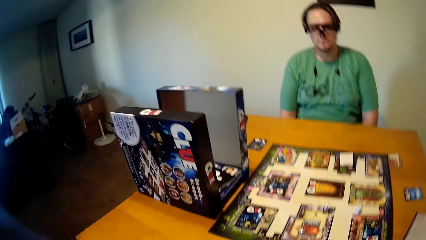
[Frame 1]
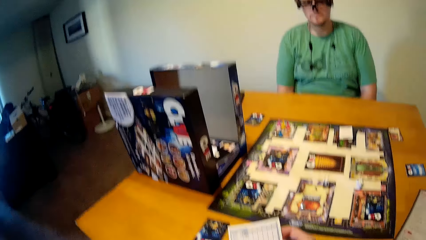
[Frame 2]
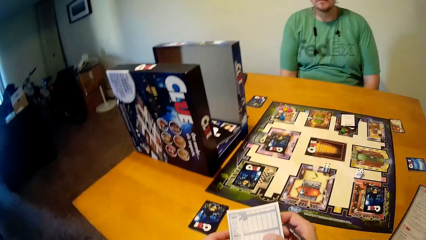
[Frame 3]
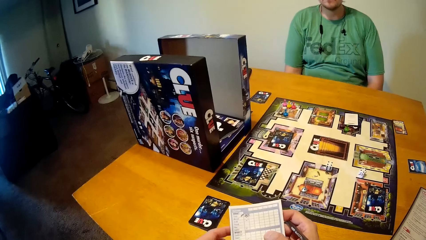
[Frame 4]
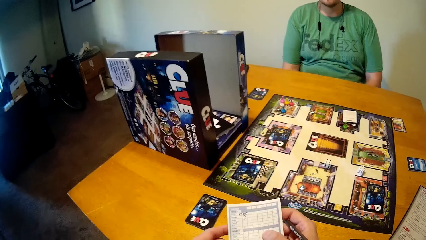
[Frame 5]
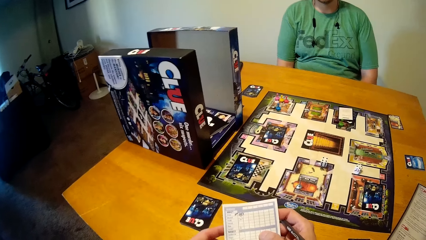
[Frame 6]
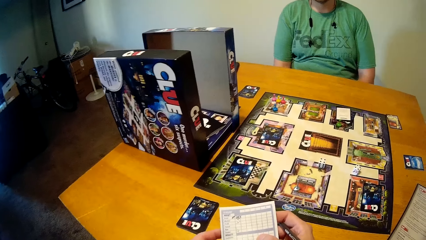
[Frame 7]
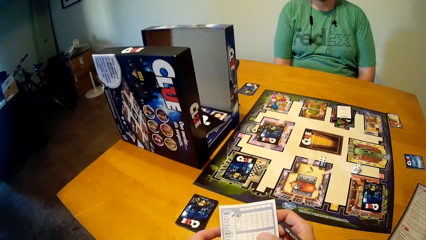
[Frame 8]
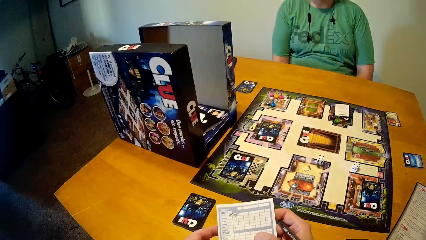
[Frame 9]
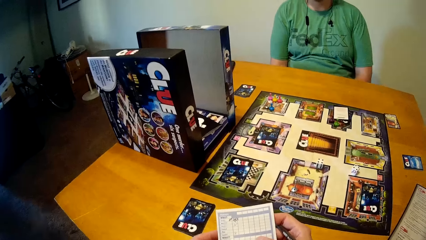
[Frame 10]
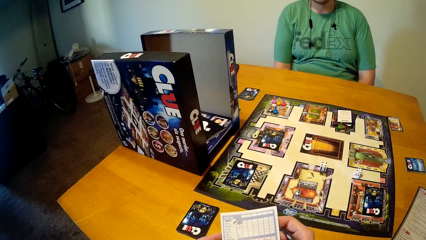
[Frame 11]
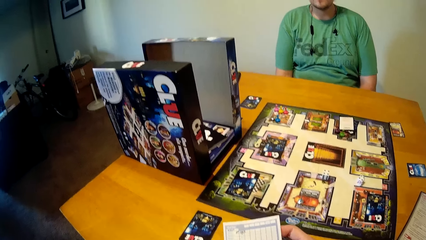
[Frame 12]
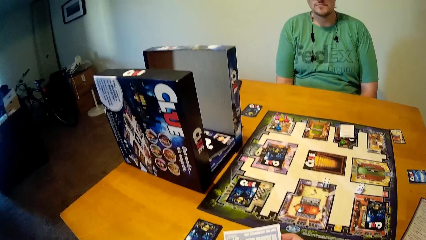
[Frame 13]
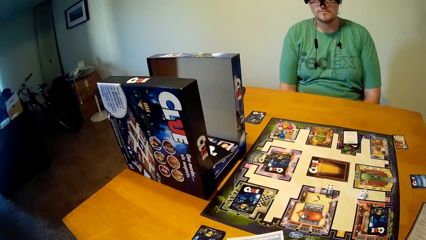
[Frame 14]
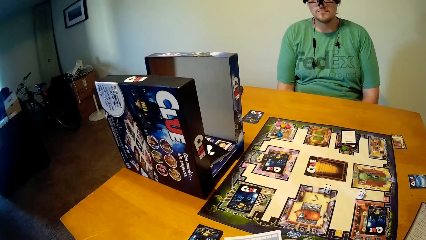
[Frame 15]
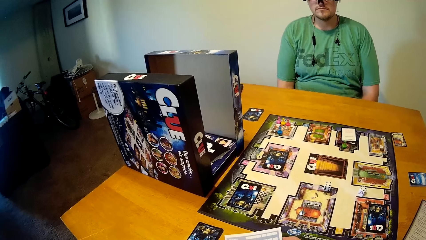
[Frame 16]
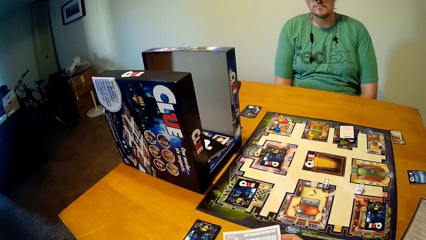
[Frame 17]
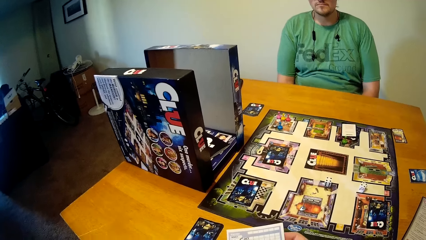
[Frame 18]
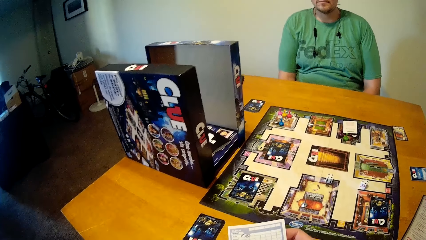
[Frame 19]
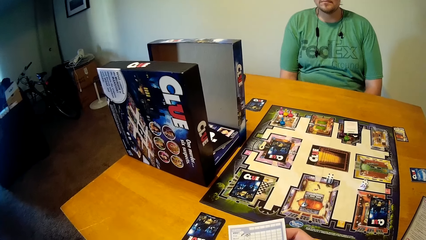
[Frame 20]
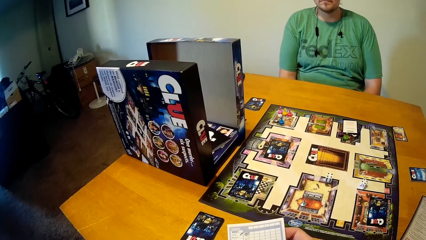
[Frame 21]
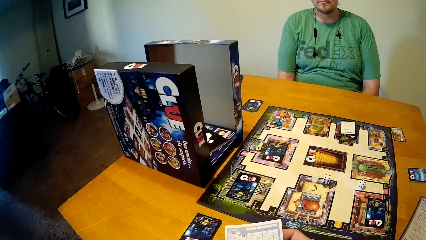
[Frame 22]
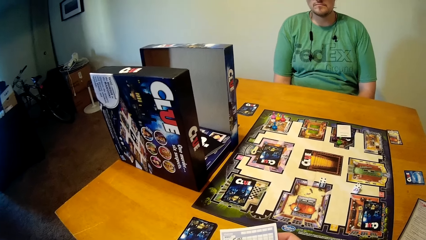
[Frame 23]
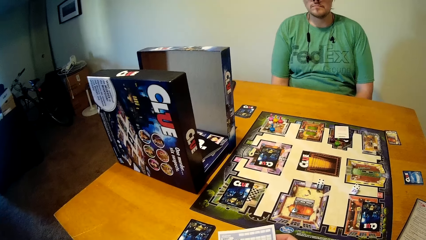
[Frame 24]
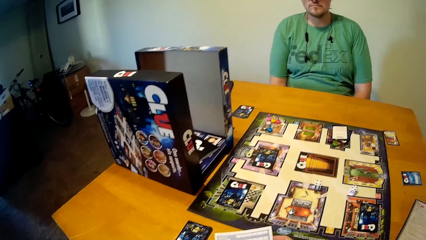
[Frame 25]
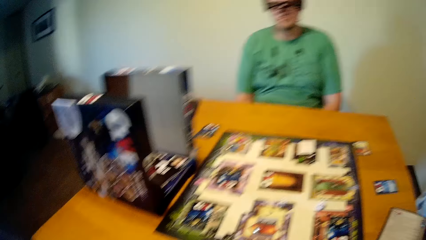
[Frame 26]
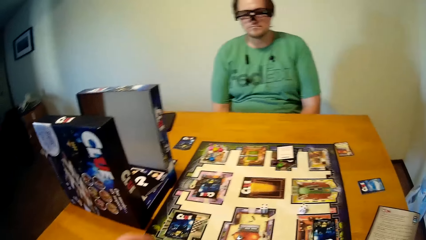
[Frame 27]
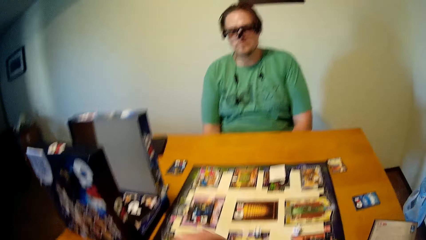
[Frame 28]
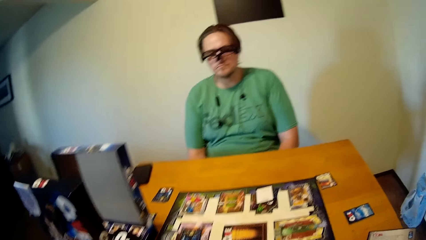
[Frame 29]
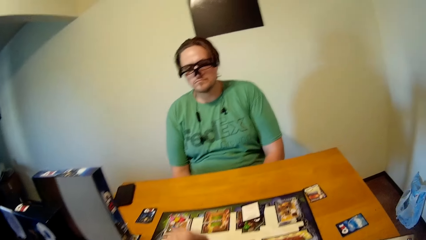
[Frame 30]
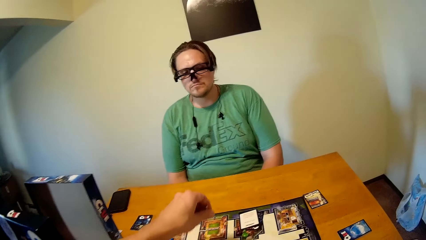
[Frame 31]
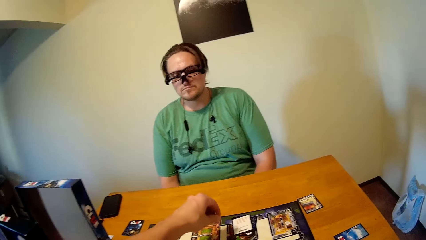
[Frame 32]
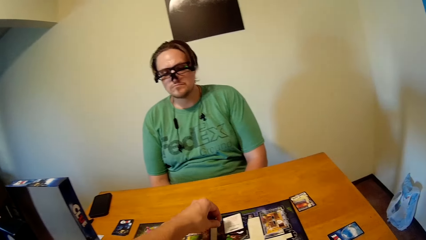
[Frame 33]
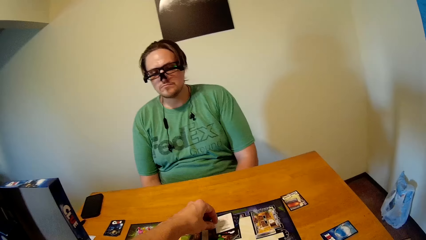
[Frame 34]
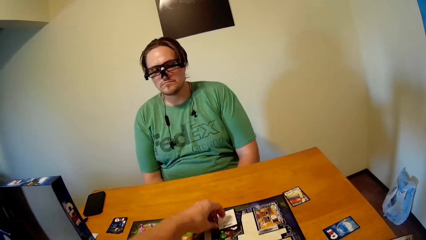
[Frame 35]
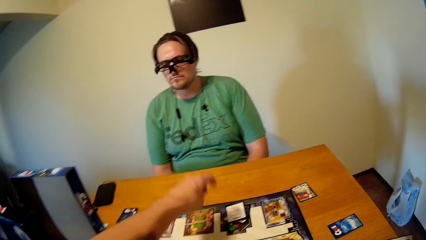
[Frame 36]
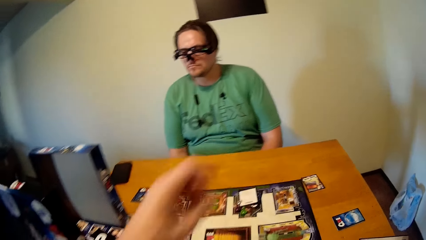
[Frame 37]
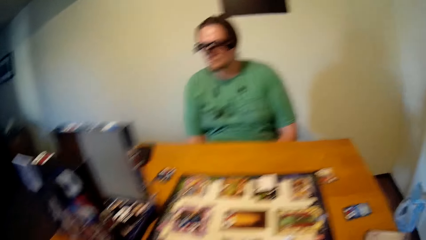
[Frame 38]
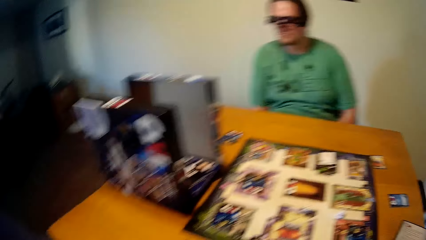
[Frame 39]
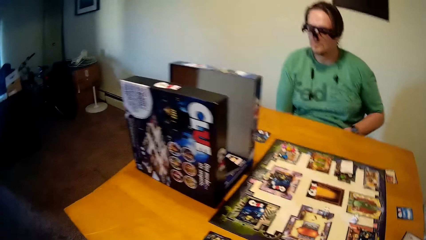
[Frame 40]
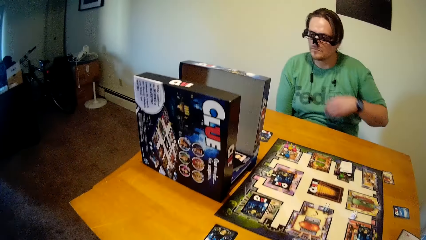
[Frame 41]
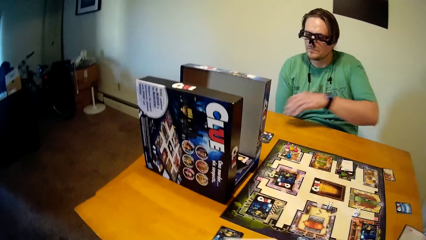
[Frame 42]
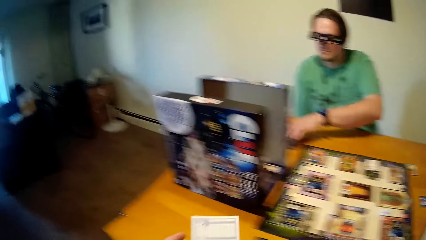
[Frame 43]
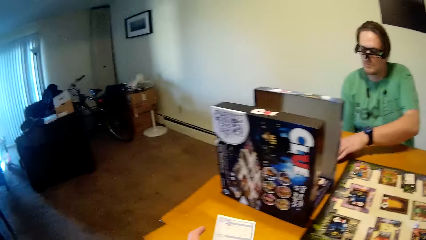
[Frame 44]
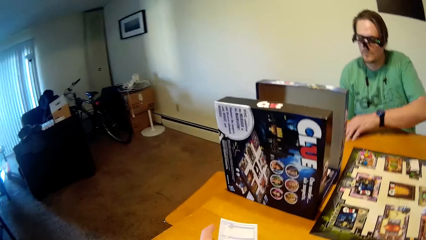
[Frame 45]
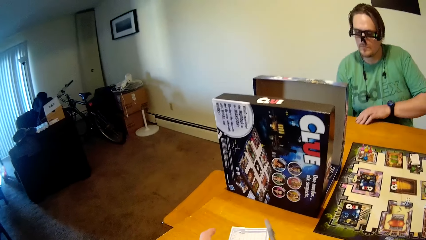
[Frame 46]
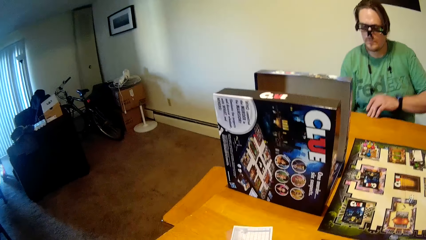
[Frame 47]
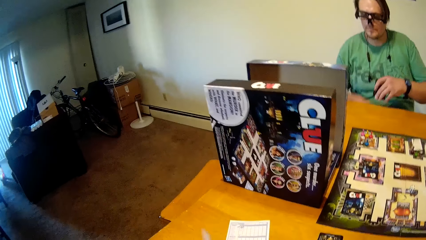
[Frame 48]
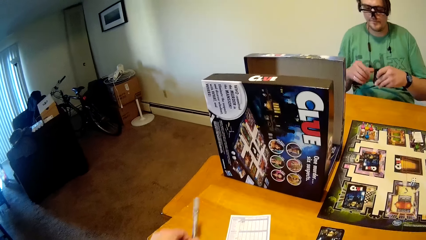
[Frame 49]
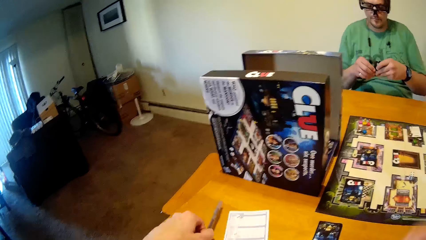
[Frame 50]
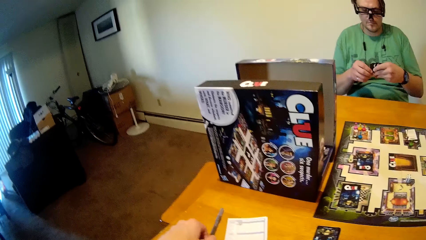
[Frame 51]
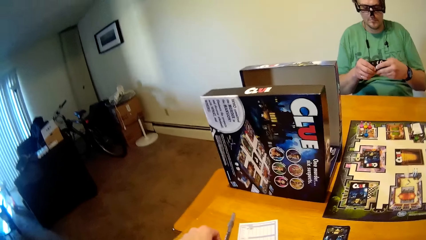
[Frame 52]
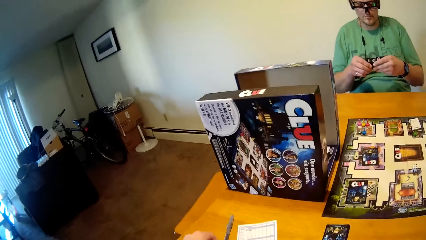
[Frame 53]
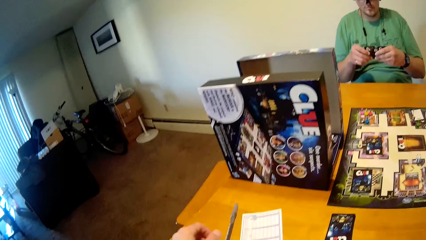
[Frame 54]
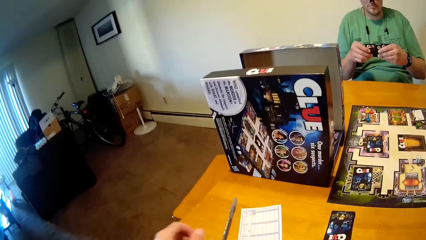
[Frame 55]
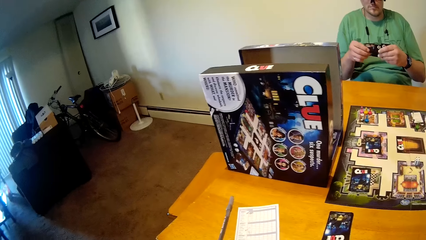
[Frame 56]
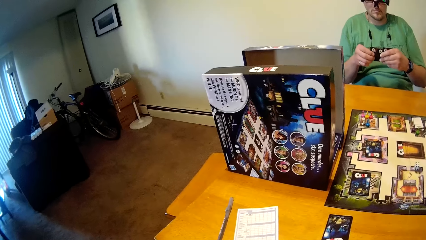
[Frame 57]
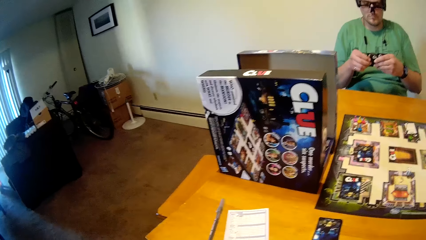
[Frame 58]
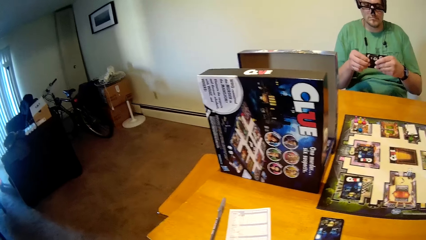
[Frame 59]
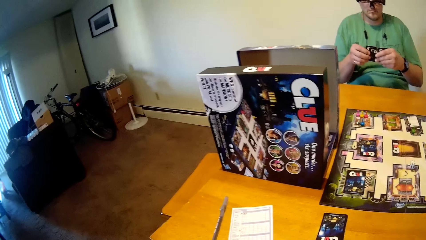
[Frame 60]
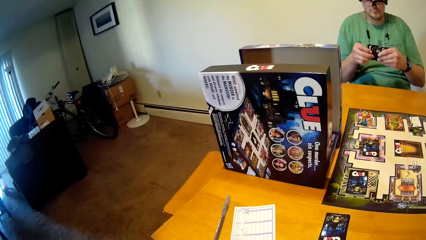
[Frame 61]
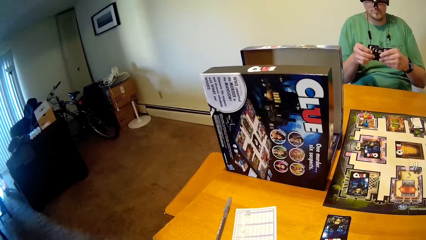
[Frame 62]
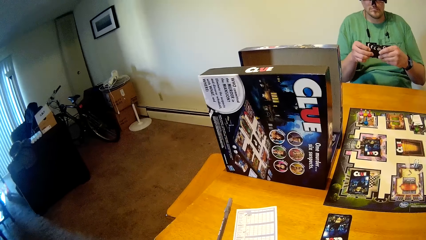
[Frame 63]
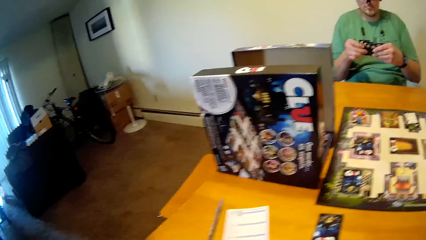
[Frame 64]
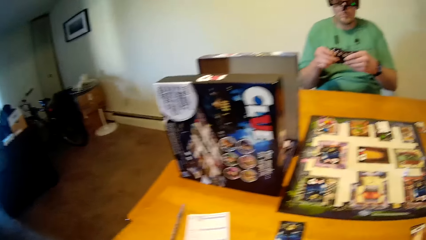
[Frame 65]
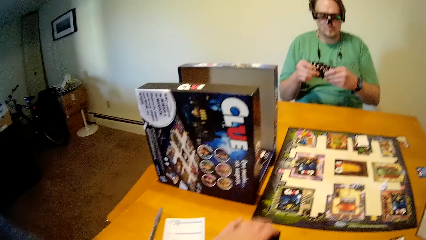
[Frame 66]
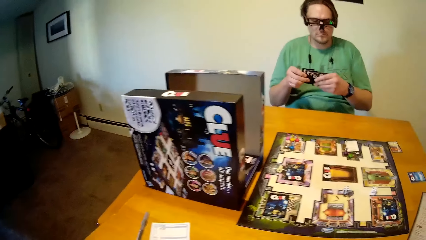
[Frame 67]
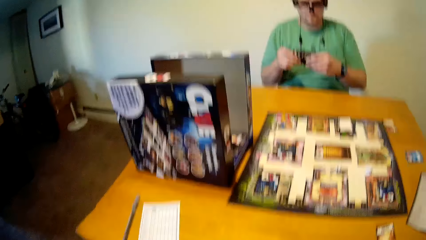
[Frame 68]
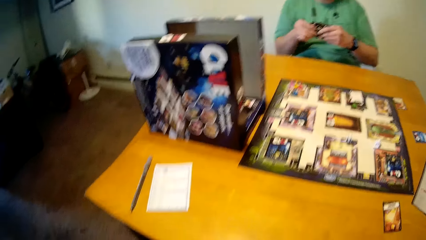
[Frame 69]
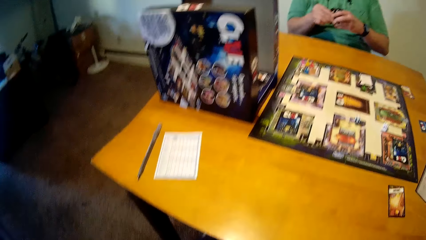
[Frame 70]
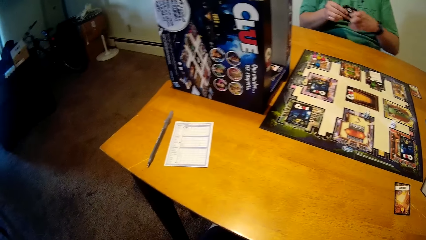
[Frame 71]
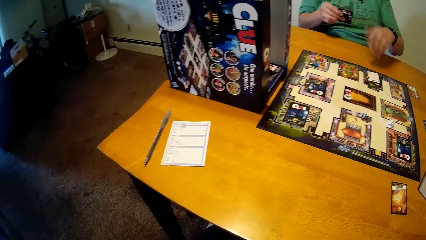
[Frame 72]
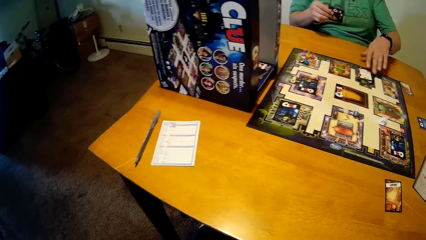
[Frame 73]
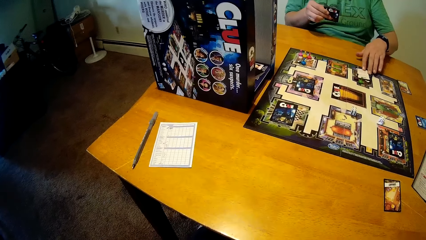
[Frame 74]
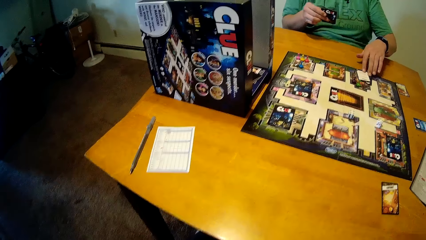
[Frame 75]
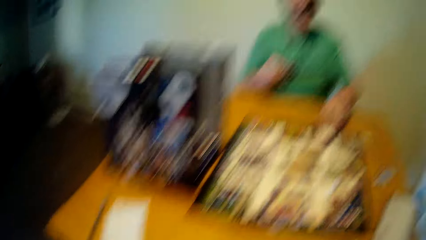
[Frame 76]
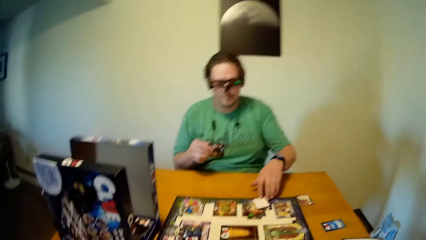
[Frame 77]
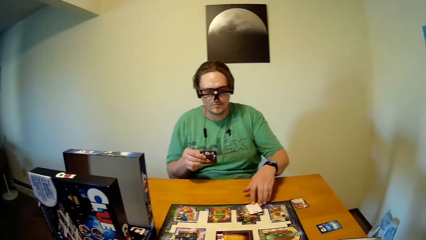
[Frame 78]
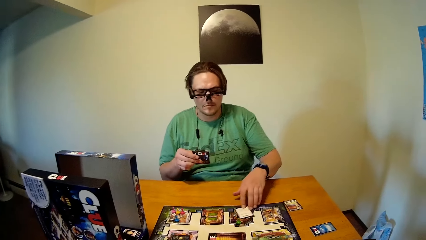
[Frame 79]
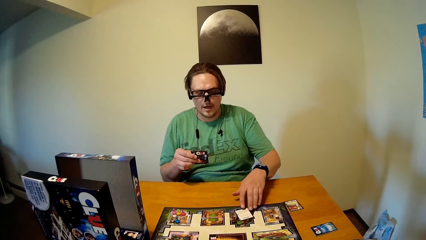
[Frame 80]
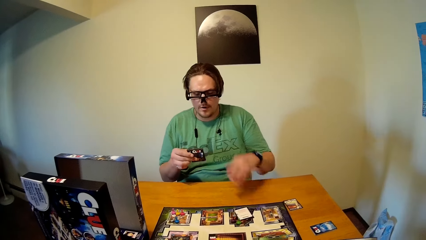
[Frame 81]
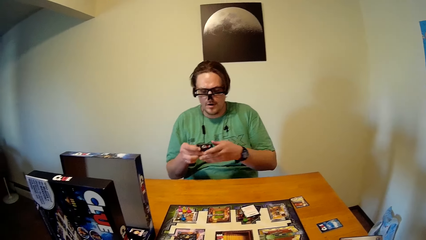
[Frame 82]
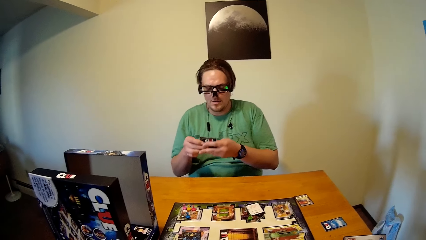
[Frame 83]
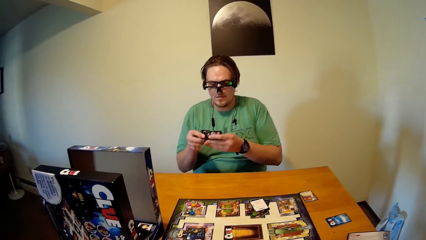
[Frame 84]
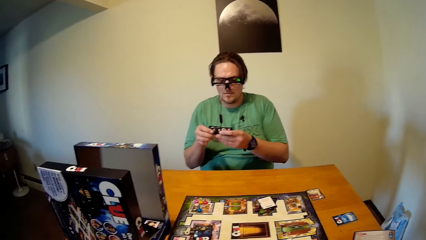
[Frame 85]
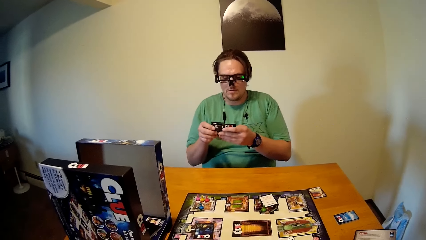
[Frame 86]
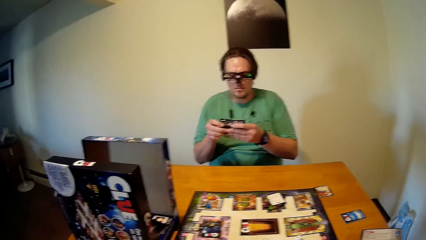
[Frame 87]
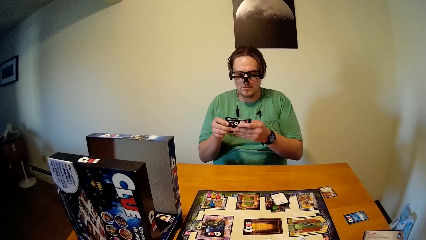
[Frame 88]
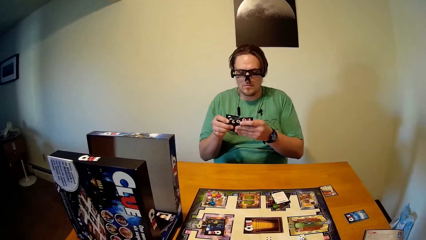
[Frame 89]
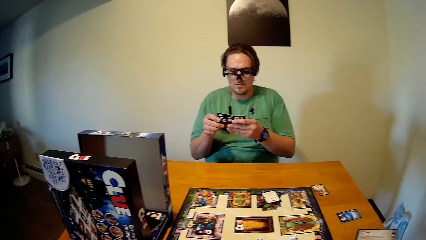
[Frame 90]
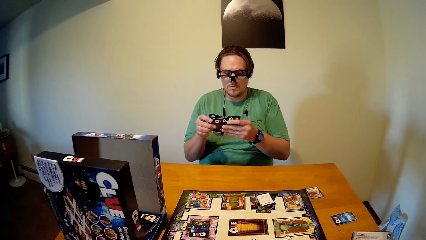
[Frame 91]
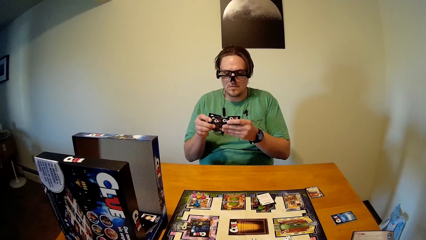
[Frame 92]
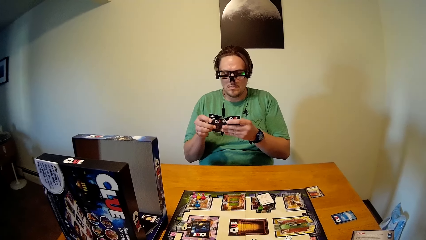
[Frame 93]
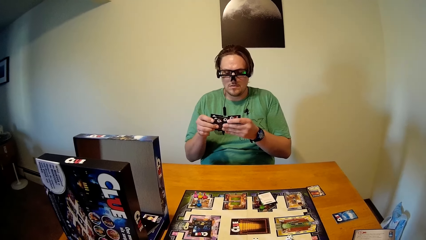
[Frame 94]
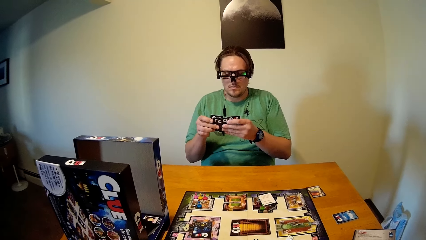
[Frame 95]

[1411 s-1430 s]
The camera wearer holds the sheet with both hands. He drops a miniature candlestick on the game board with his left hand. He moves the board game token. He places the sheet on the table. A man picks up game cards on the table with his left hand. The camera wearer drops the pen on the table with his left hand. The man checks the cards. The camera wearer picks up the game cards on the table with his left hand. The man touches the game card on the game board with his left hand. He moves the card. He holds the game cards in both hands. He checks the cards.
